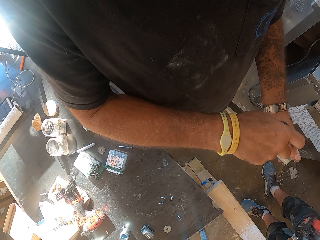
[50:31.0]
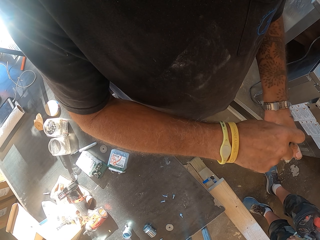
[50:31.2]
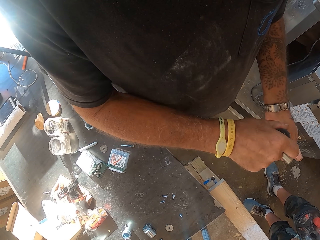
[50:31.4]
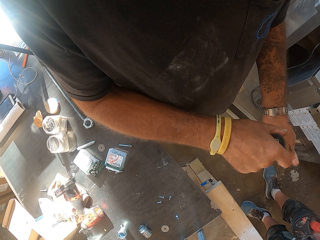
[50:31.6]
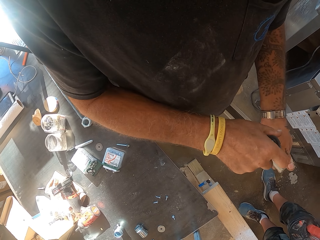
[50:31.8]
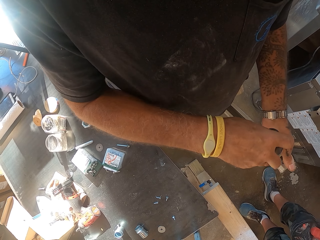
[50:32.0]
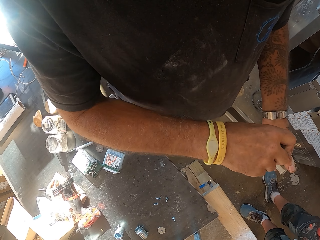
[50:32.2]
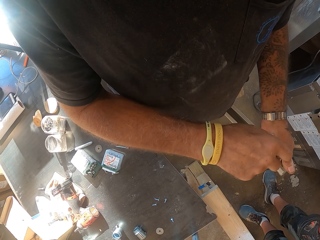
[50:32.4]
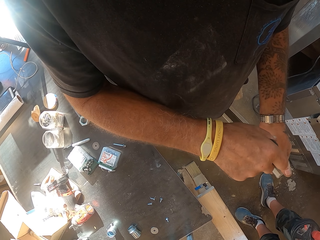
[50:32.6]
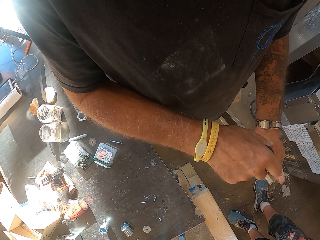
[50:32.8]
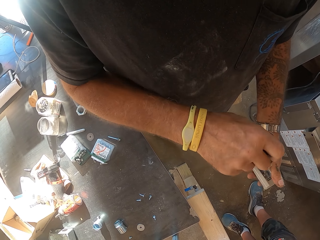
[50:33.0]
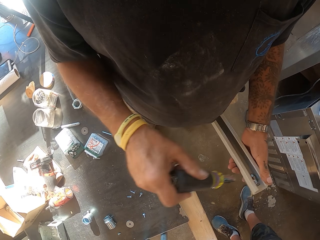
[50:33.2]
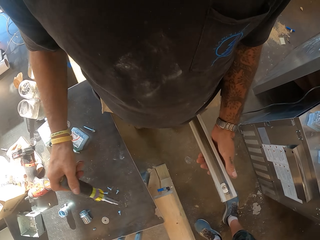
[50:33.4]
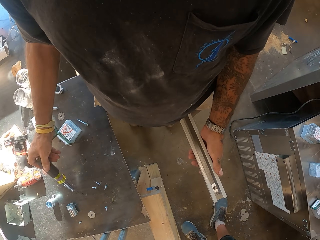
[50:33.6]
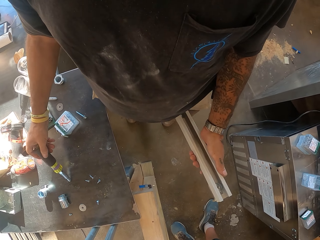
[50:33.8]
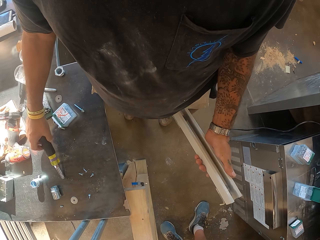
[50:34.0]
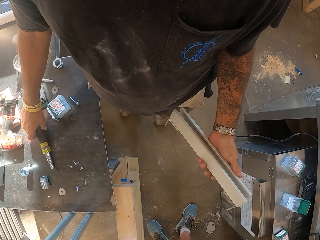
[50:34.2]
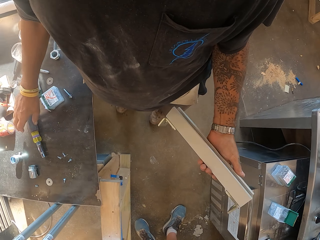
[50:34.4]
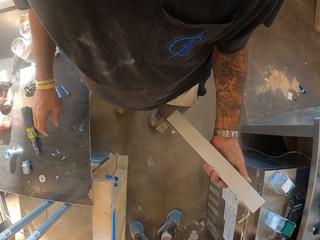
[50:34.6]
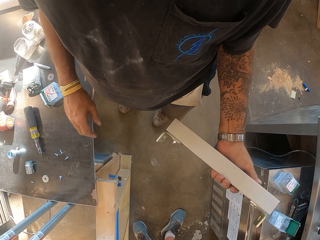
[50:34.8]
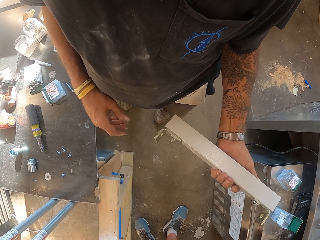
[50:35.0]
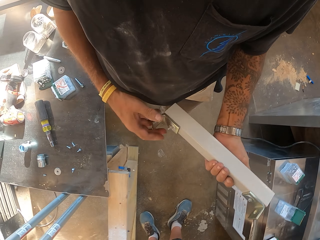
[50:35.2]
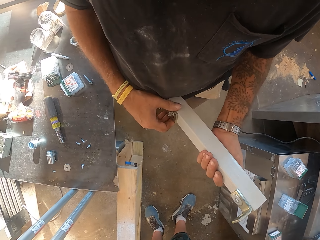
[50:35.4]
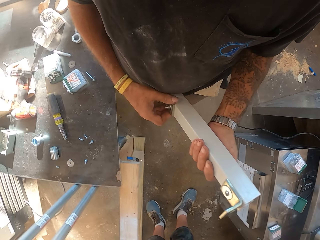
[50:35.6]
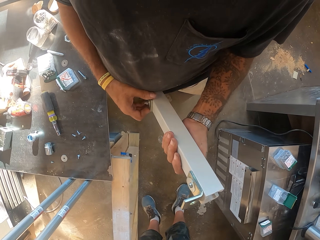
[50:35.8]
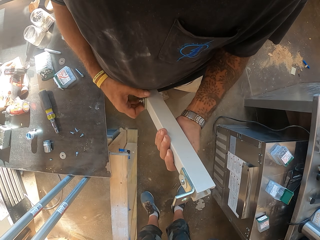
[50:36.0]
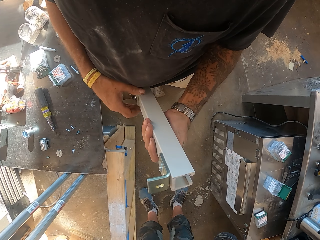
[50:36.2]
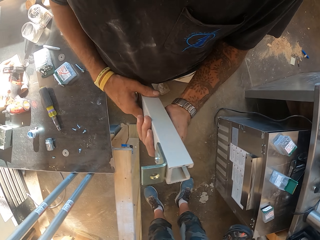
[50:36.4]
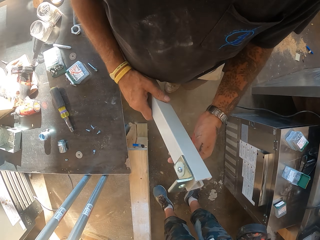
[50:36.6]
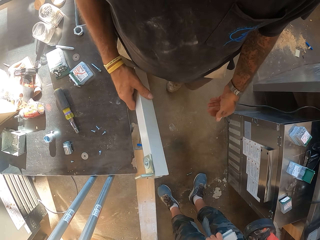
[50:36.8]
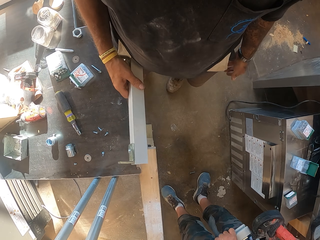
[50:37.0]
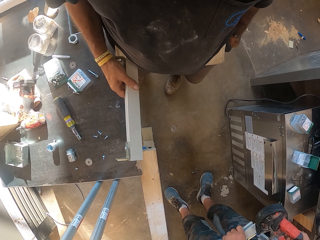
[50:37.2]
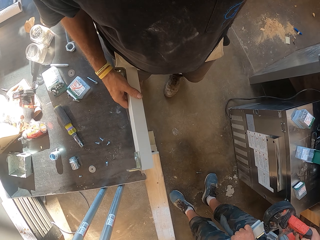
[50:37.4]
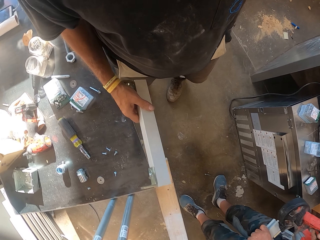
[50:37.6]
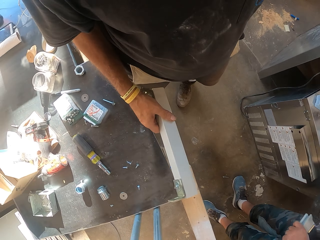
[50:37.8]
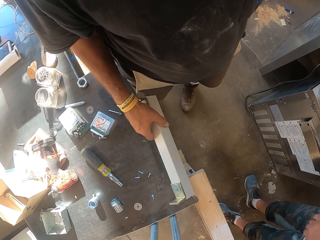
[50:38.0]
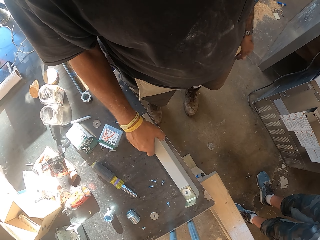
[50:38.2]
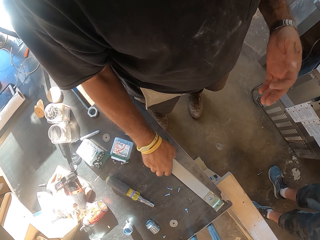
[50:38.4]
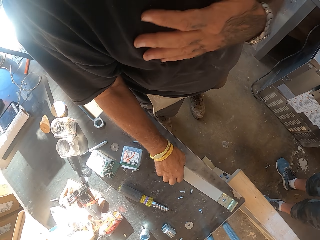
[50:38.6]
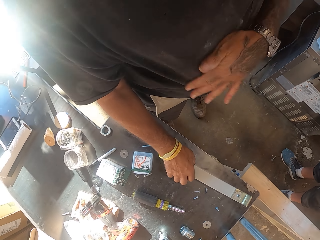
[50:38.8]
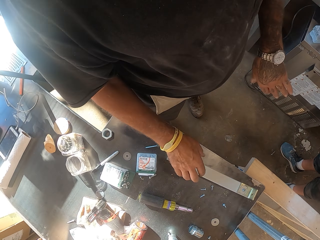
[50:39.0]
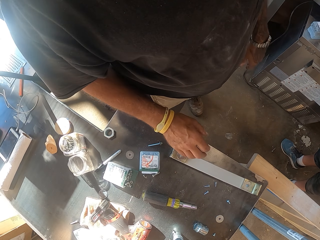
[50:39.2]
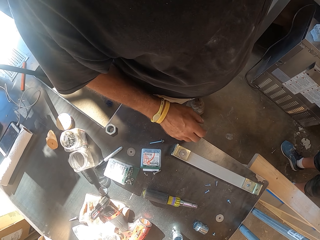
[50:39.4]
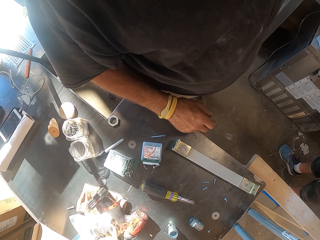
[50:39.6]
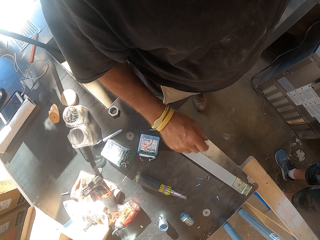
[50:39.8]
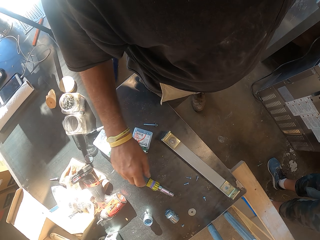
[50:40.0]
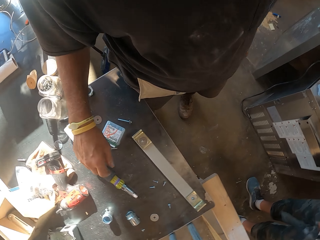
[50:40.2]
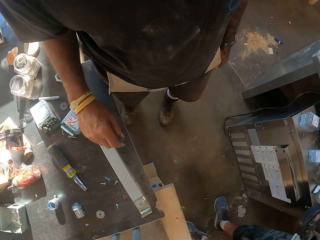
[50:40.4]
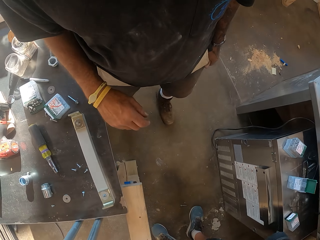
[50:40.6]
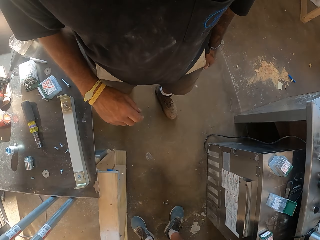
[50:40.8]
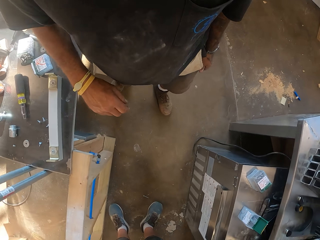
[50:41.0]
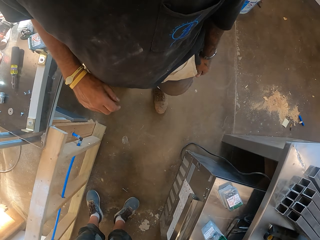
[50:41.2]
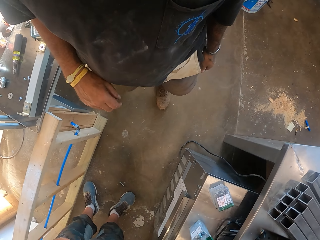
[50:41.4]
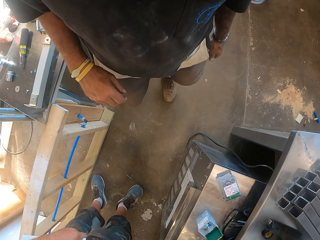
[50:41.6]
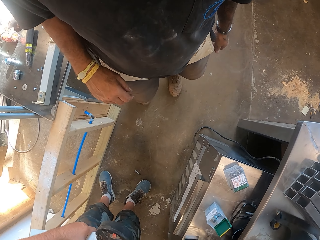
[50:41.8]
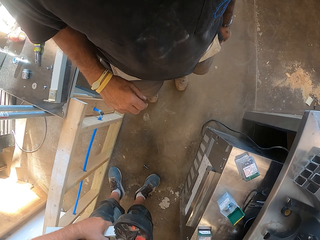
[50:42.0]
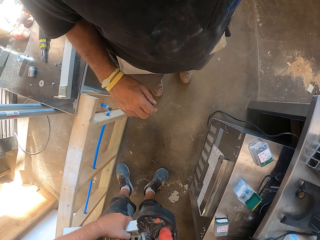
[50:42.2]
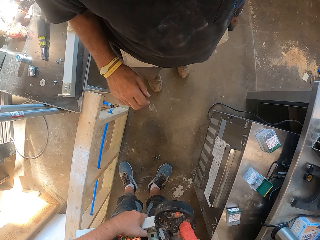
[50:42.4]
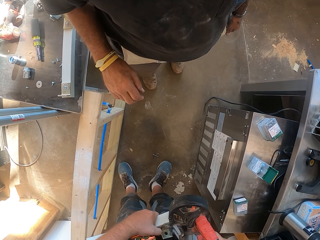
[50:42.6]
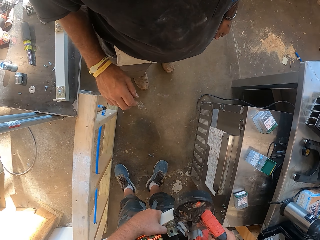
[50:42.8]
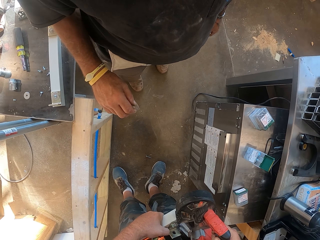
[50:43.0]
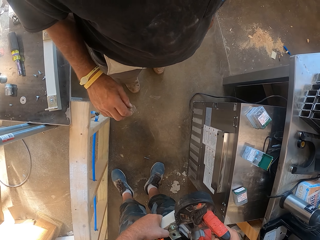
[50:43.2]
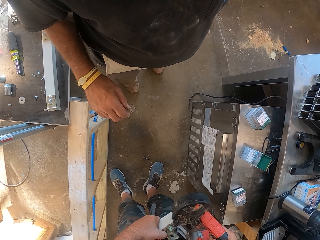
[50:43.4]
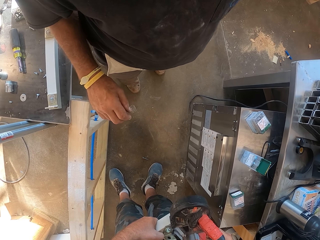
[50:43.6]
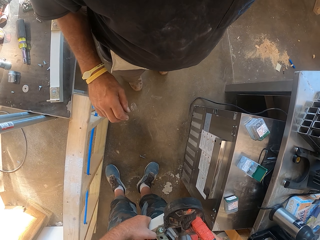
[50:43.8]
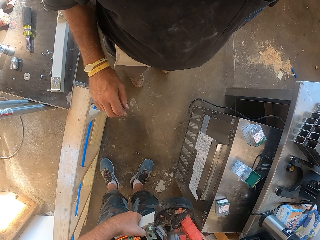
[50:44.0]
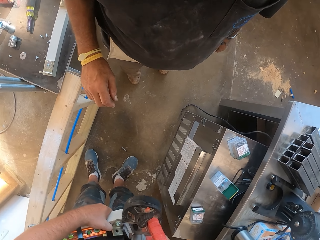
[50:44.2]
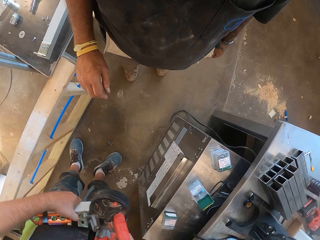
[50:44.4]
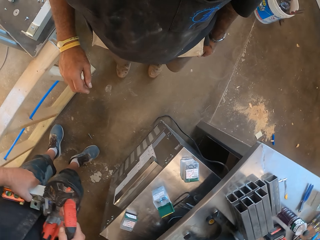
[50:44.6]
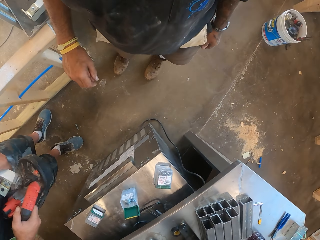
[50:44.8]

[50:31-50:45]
The camera wearer puts the pliers on the table. They hold the rod. They put the rod on the table. They walk in the garage. They turn around.

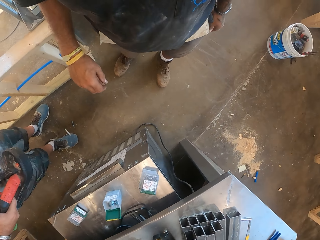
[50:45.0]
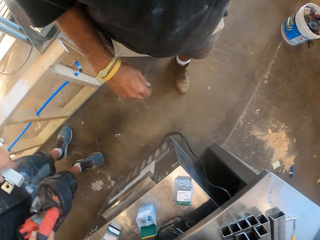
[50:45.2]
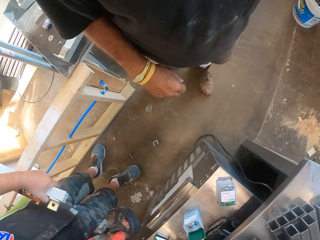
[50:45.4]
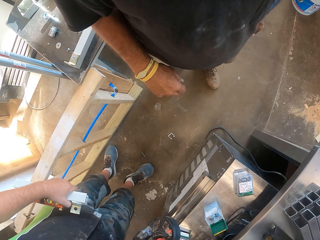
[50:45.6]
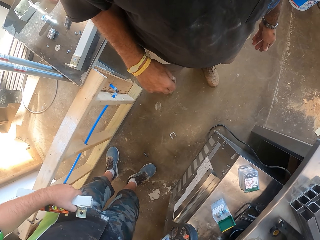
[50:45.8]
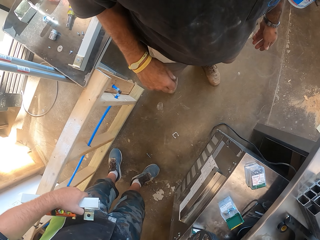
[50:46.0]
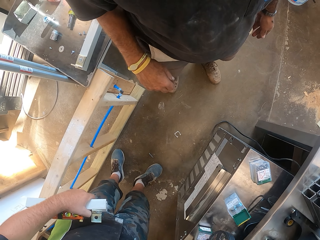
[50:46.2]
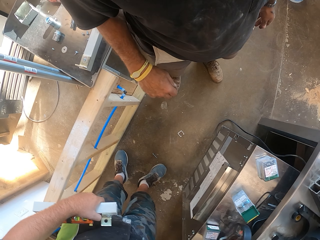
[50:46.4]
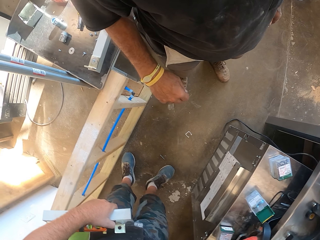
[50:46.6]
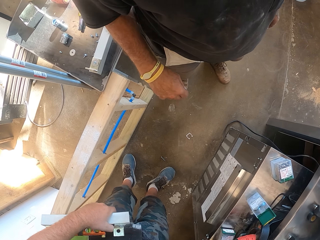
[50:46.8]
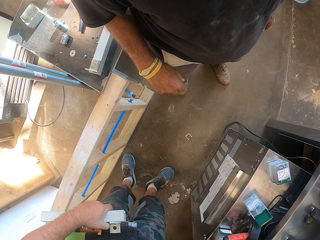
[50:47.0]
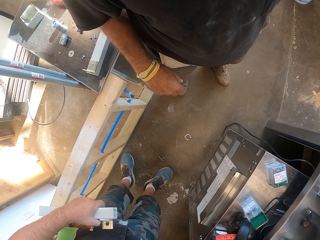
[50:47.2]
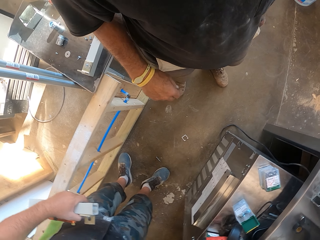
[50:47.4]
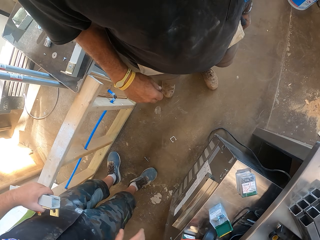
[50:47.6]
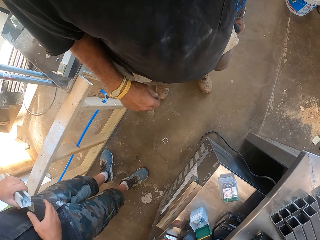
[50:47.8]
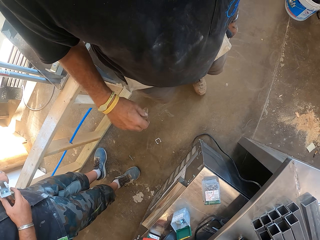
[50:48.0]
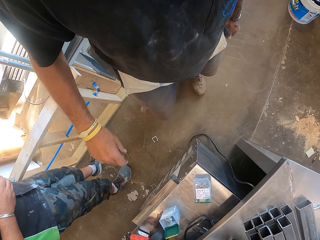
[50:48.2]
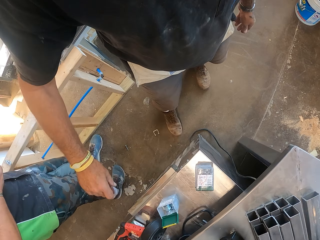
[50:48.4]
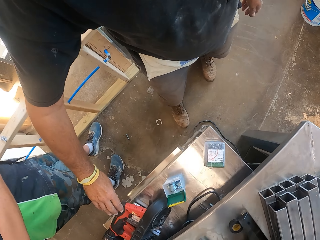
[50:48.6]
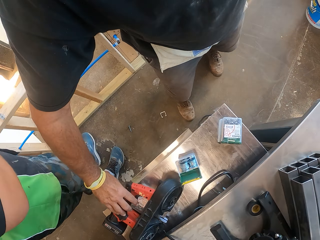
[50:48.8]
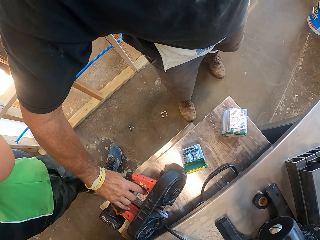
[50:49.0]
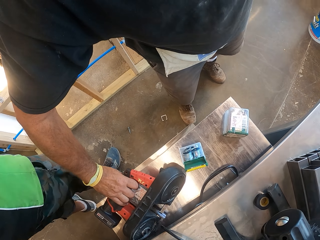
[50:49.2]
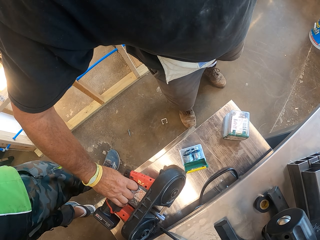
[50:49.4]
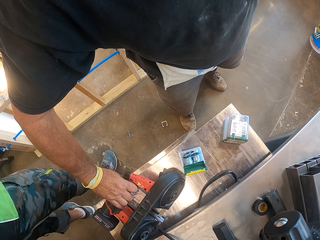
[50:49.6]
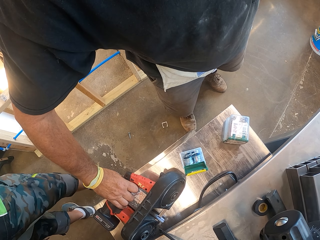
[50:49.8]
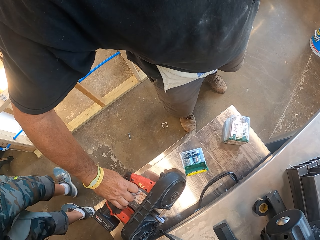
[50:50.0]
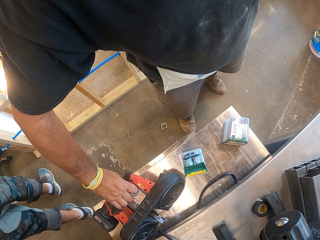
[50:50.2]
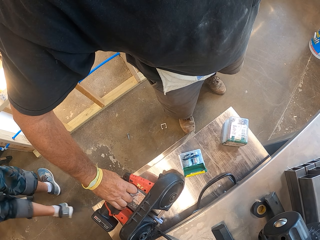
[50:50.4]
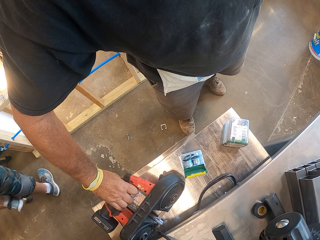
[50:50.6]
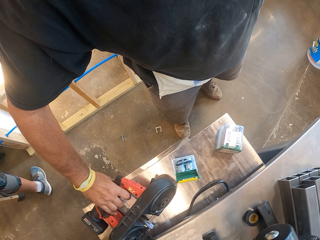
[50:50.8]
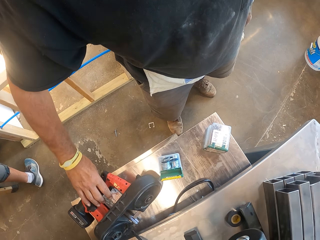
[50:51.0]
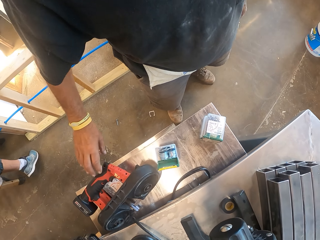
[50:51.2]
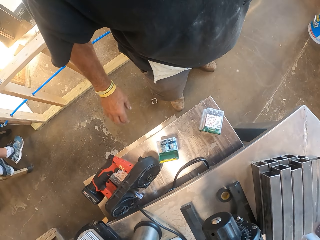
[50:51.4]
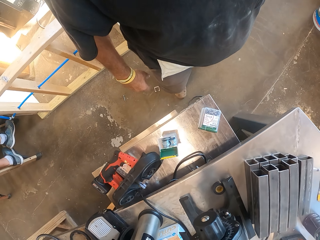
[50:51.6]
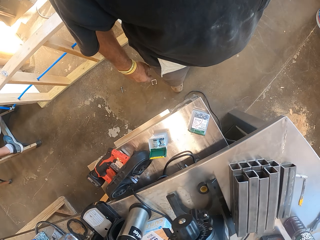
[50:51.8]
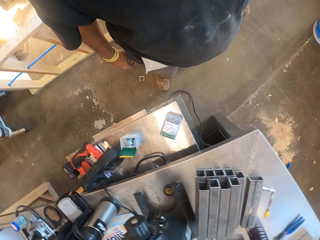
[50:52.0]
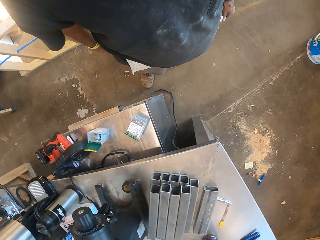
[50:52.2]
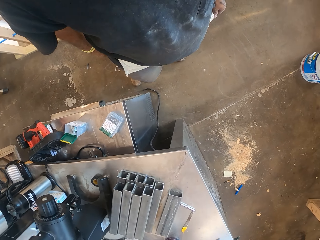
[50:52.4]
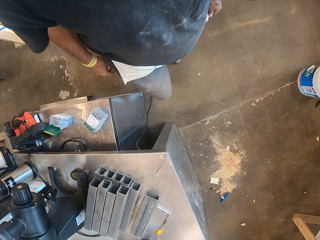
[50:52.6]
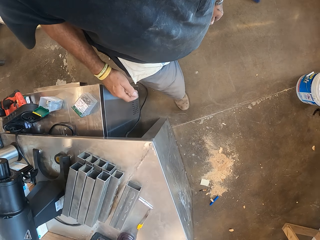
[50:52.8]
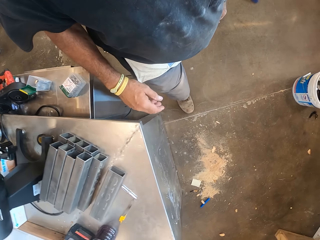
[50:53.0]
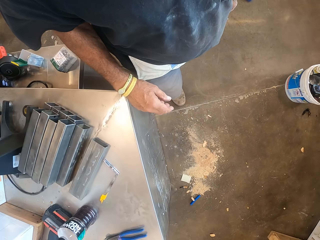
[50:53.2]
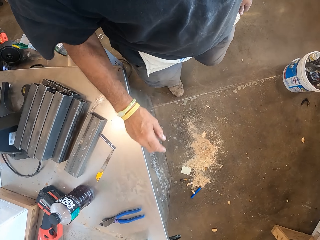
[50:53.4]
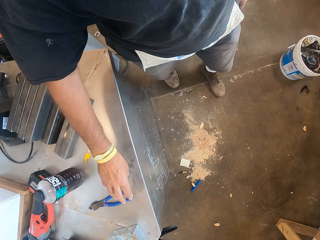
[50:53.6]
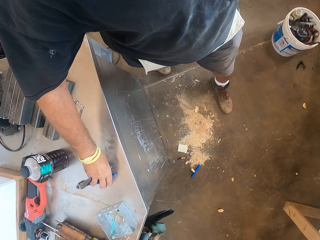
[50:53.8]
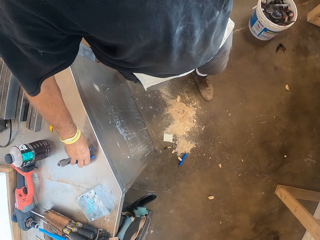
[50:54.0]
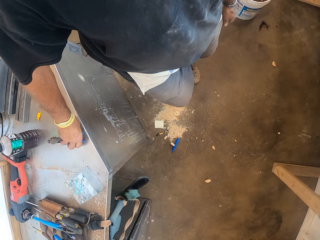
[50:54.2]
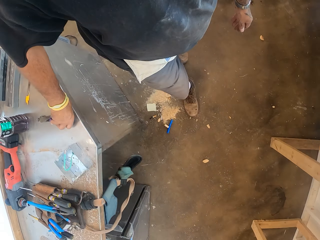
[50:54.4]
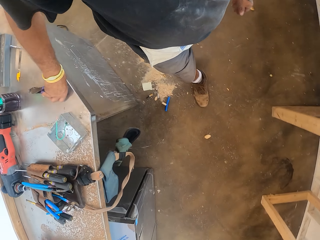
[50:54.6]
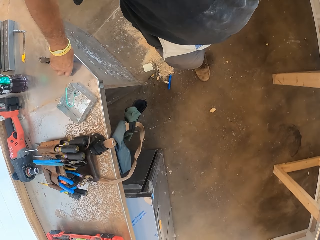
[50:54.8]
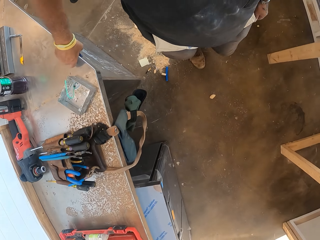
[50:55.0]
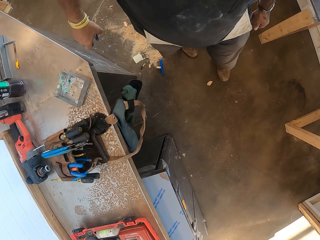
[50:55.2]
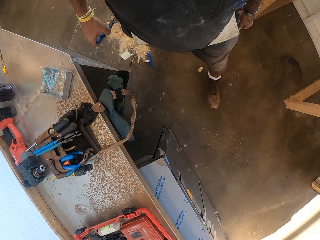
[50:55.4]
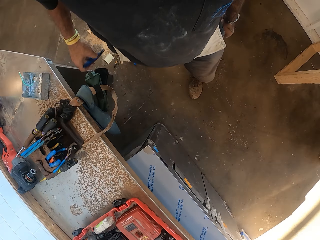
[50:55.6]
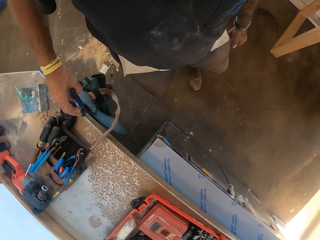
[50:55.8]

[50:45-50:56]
A person puts a grinder on the table. The camera wearer holds the grinder. The person walks in the room. The camera wearer walks in the garage. They pick up the pliers.
